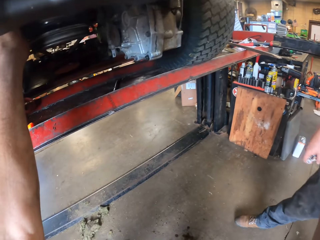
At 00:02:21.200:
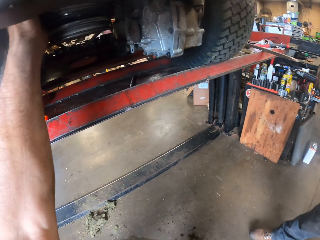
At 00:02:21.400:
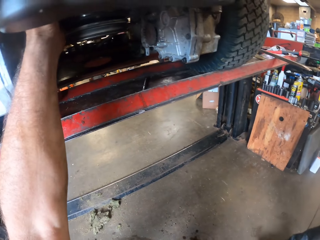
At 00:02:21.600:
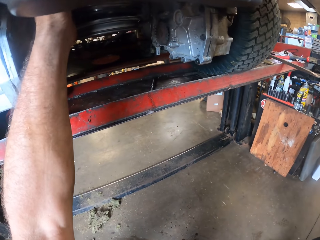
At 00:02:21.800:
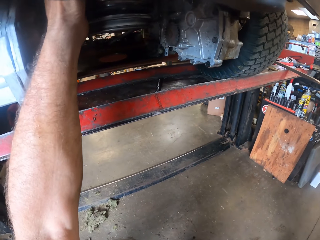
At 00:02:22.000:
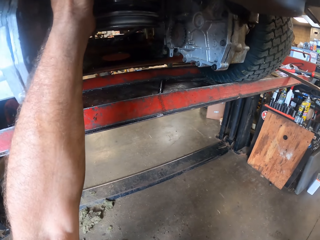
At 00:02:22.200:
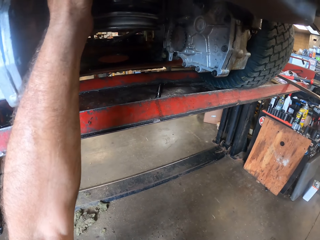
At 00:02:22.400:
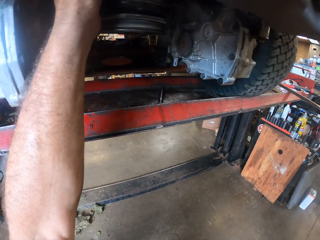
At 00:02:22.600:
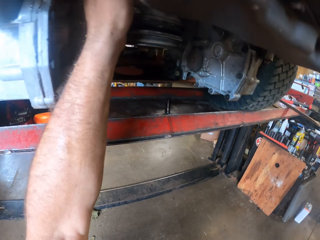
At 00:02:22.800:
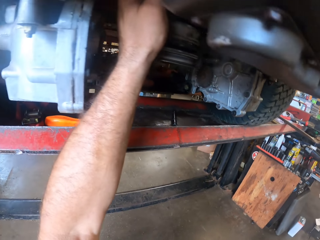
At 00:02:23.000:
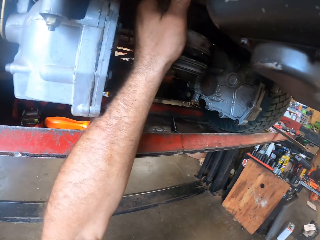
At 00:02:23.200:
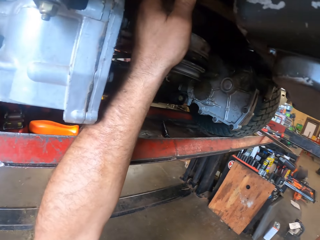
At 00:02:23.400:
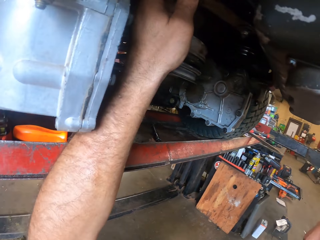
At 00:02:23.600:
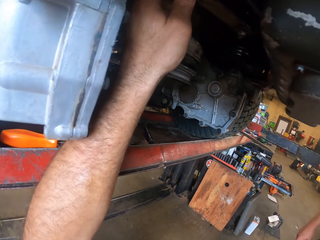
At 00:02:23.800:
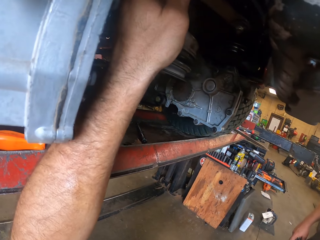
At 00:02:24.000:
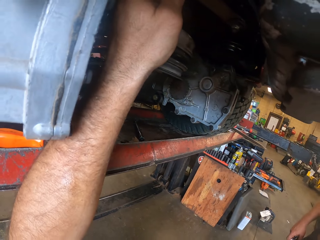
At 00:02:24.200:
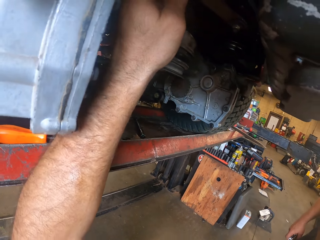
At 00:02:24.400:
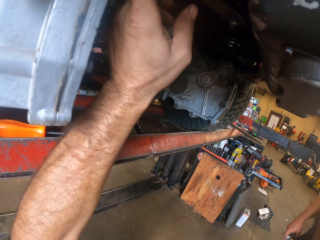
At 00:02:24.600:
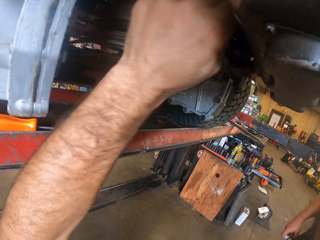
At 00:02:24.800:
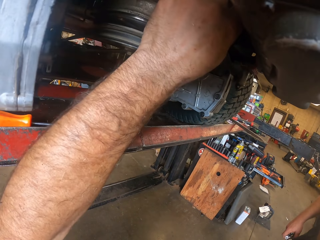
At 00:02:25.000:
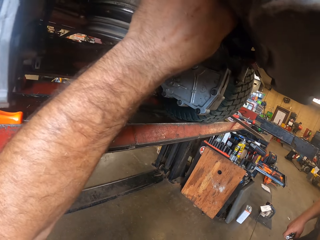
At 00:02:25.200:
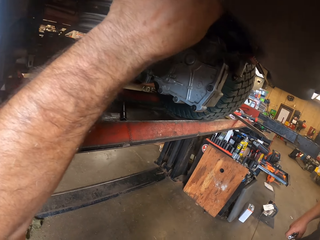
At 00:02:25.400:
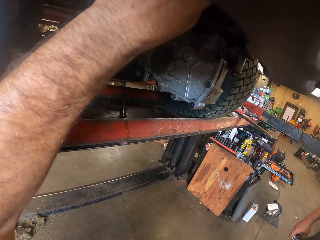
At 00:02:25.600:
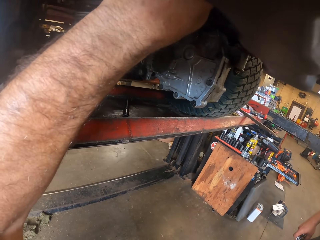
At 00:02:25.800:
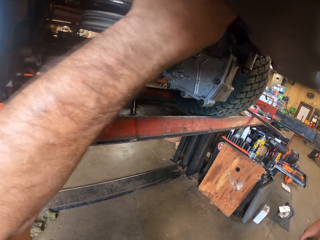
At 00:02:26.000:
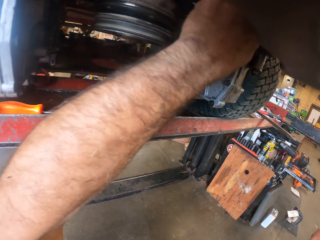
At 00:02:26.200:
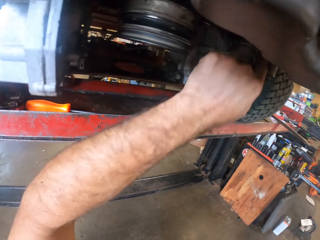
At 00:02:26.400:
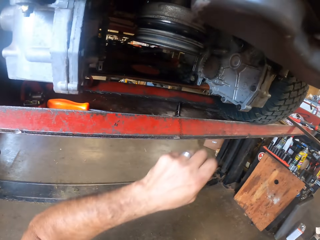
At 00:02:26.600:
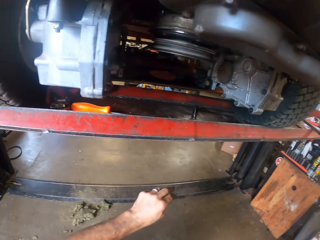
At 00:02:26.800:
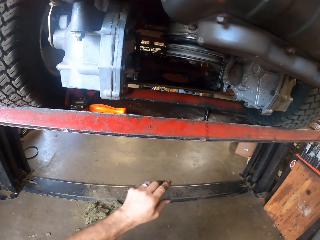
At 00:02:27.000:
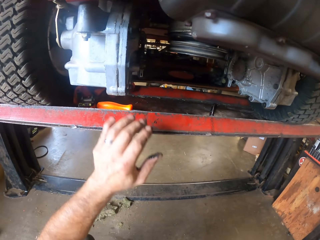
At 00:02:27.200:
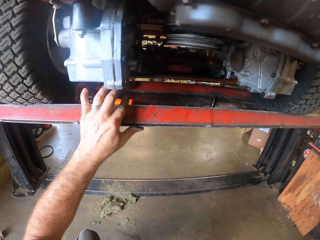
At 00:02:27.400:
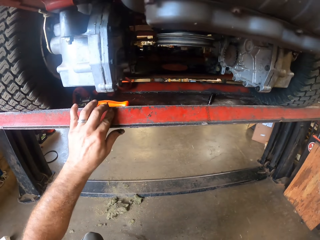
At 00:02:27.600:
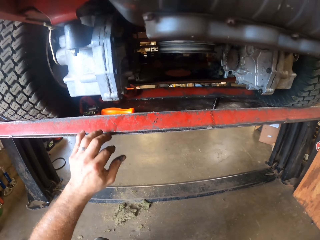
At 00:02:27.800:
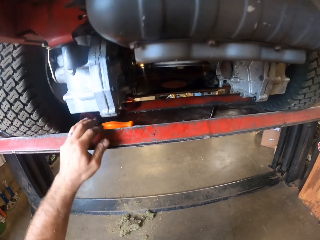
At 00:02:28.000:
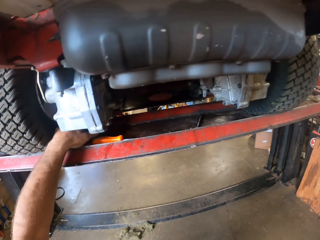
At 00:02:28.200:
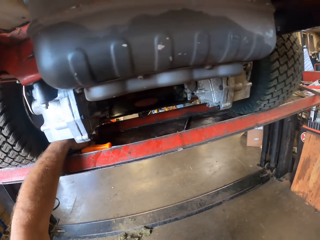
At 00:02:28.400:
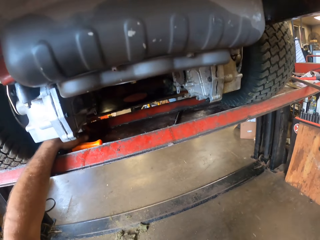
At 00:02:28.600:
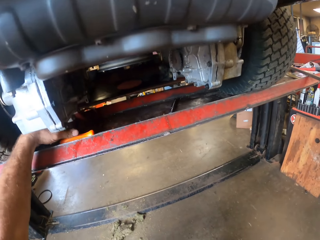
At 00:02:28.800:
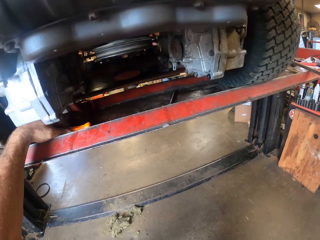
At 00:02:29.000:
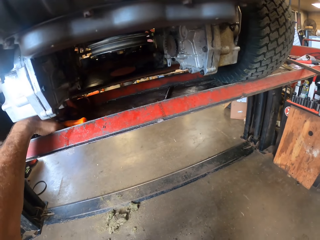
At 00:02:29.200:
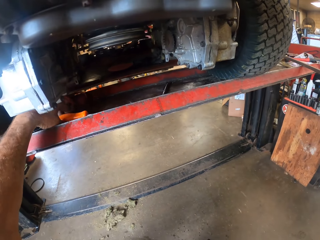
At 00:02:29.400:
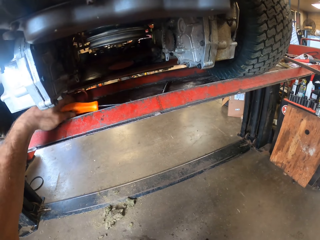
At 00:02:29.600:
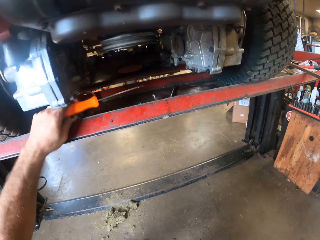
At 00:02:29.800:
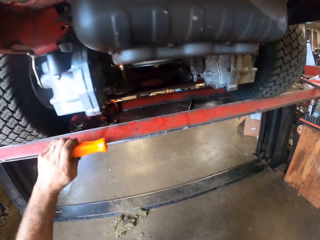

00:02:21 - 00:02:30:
The camera wearer stares at the lawn mower. They repair the lawn mower, lower the hand, and pick the screwdriver from the workbench with the left hand.

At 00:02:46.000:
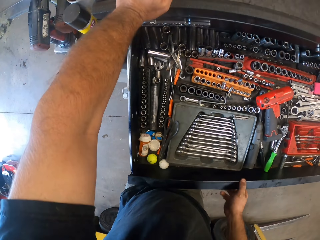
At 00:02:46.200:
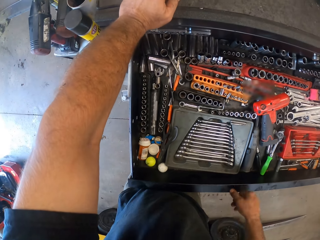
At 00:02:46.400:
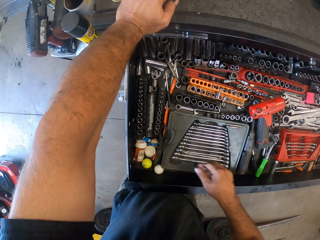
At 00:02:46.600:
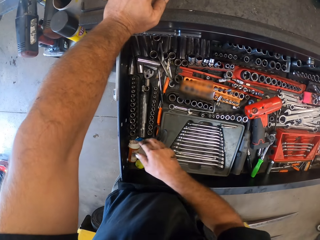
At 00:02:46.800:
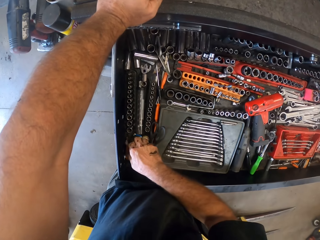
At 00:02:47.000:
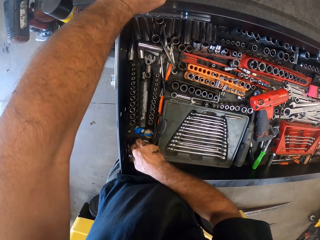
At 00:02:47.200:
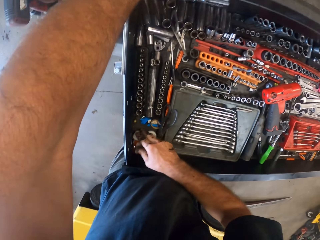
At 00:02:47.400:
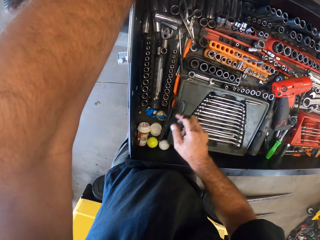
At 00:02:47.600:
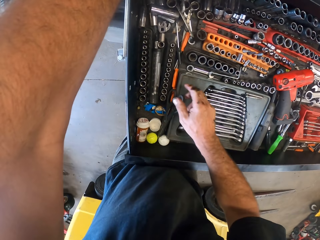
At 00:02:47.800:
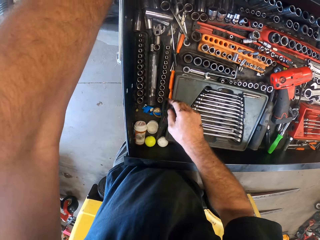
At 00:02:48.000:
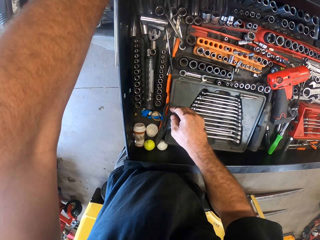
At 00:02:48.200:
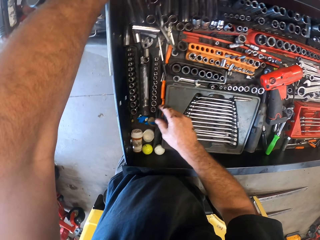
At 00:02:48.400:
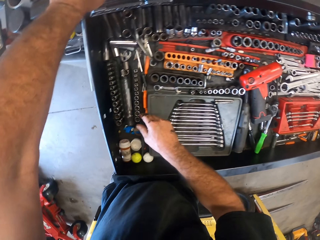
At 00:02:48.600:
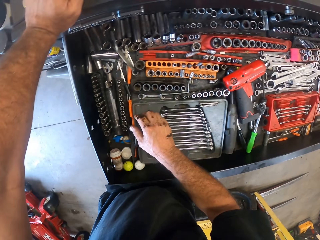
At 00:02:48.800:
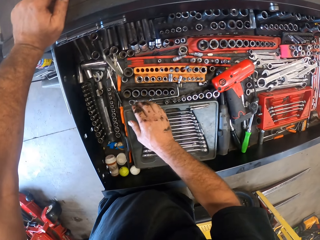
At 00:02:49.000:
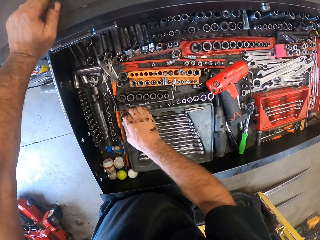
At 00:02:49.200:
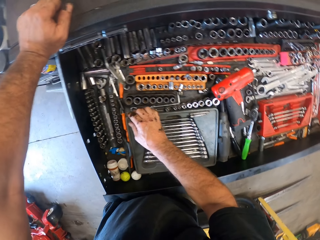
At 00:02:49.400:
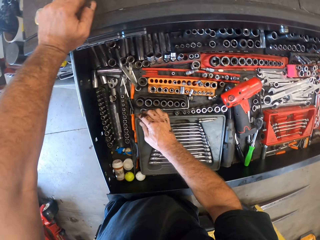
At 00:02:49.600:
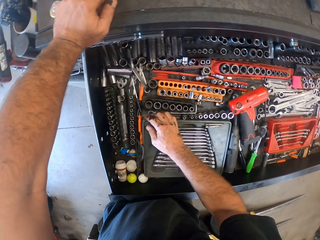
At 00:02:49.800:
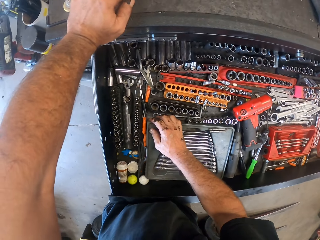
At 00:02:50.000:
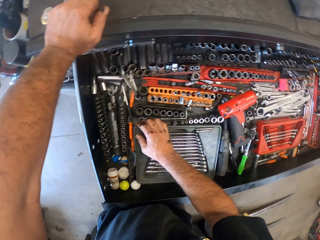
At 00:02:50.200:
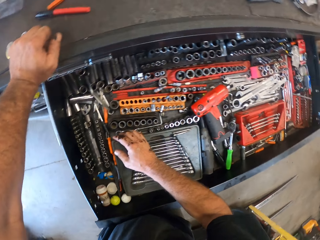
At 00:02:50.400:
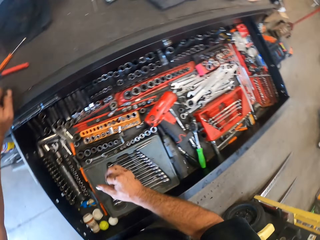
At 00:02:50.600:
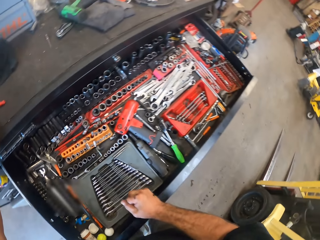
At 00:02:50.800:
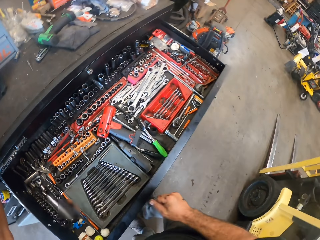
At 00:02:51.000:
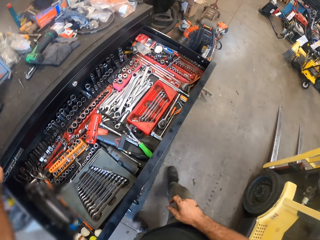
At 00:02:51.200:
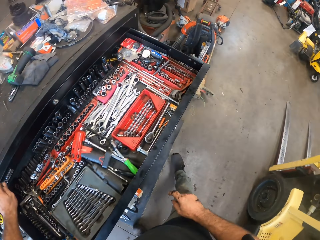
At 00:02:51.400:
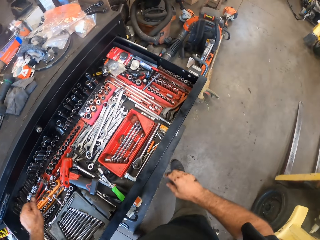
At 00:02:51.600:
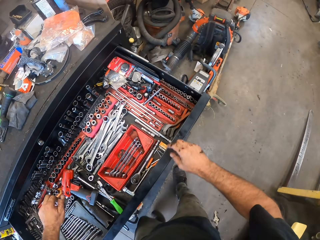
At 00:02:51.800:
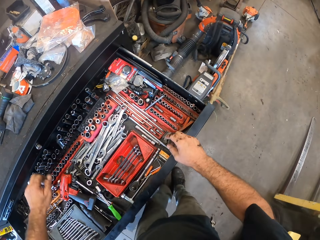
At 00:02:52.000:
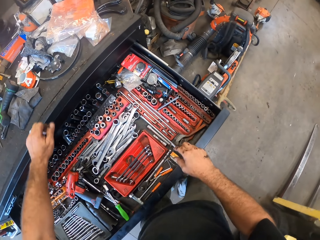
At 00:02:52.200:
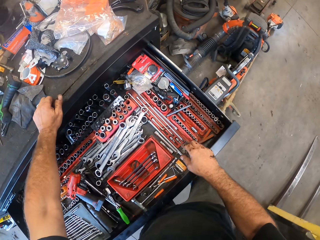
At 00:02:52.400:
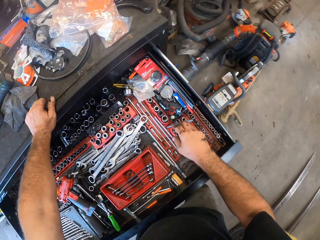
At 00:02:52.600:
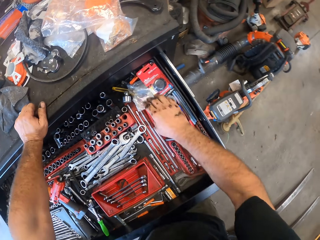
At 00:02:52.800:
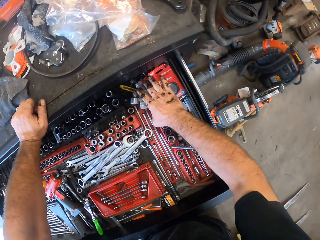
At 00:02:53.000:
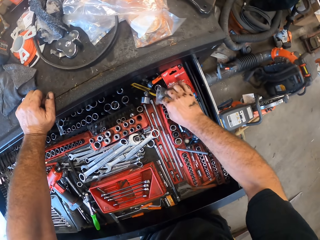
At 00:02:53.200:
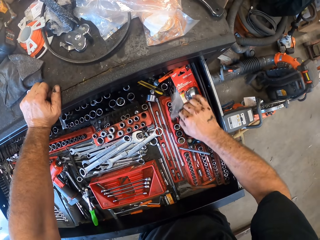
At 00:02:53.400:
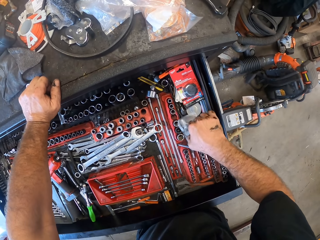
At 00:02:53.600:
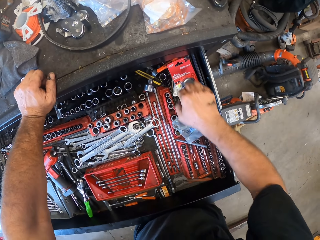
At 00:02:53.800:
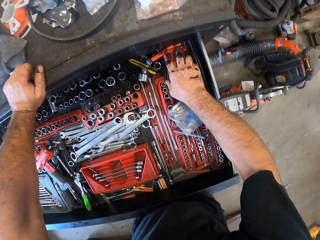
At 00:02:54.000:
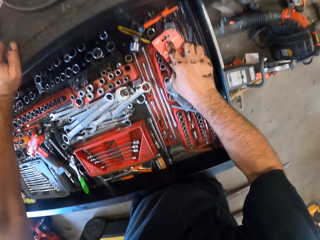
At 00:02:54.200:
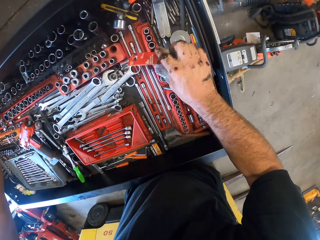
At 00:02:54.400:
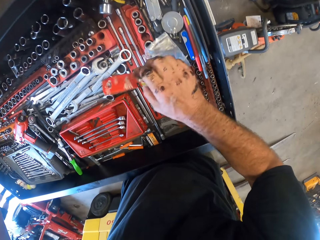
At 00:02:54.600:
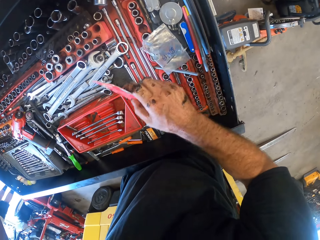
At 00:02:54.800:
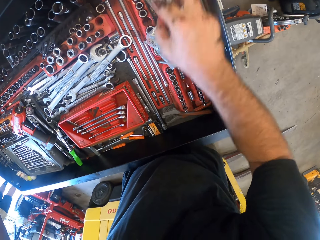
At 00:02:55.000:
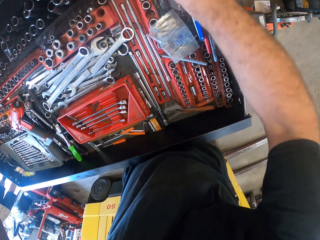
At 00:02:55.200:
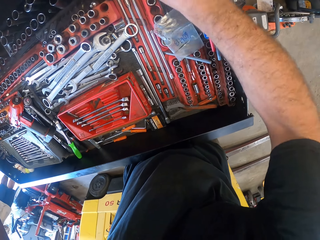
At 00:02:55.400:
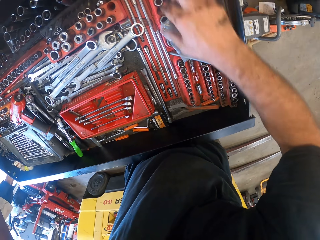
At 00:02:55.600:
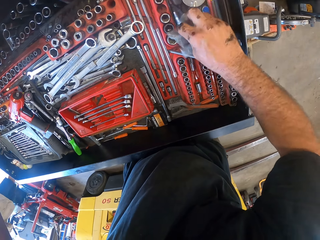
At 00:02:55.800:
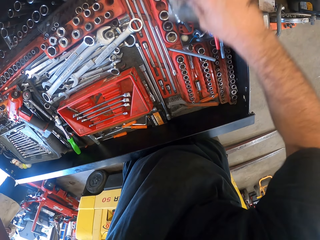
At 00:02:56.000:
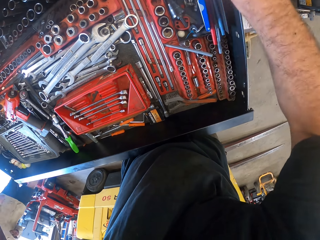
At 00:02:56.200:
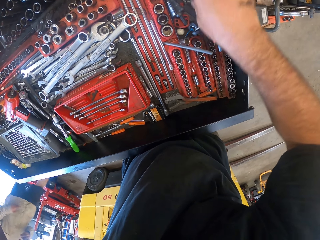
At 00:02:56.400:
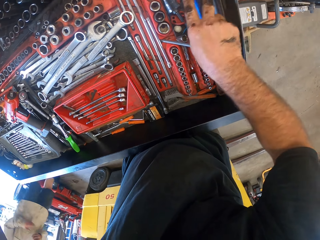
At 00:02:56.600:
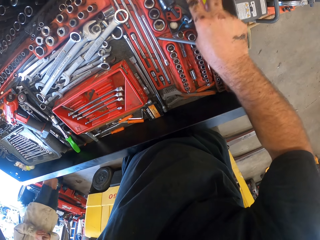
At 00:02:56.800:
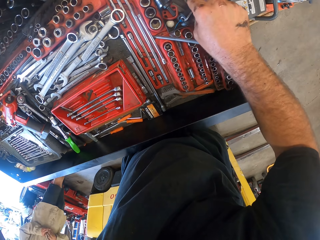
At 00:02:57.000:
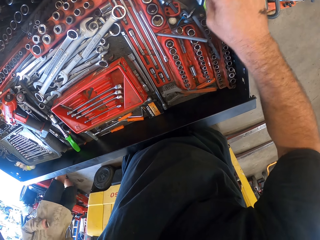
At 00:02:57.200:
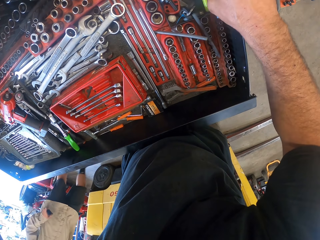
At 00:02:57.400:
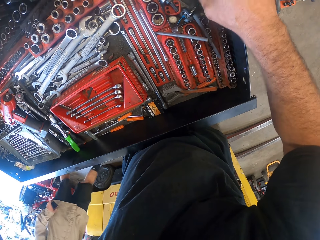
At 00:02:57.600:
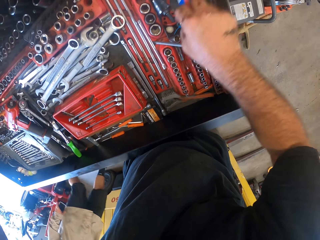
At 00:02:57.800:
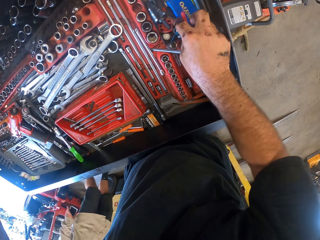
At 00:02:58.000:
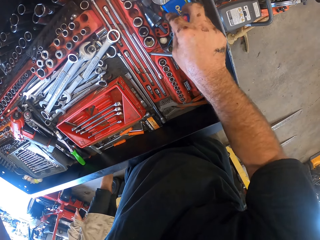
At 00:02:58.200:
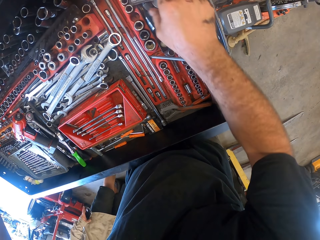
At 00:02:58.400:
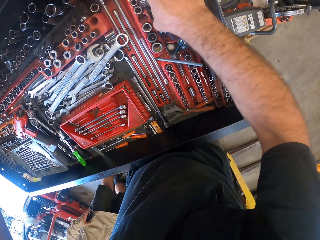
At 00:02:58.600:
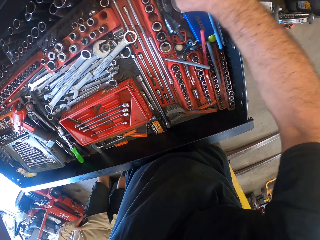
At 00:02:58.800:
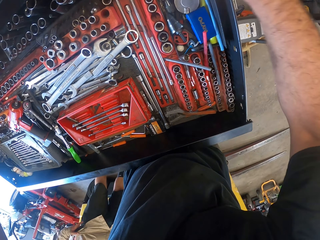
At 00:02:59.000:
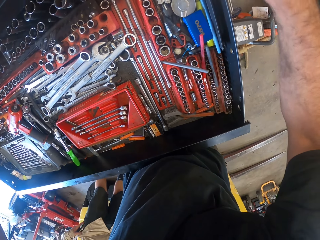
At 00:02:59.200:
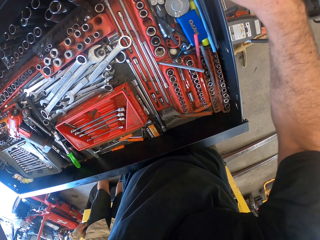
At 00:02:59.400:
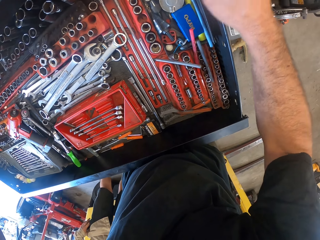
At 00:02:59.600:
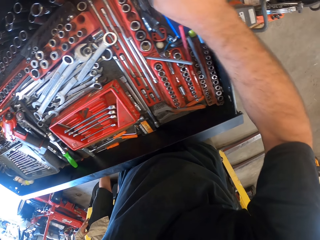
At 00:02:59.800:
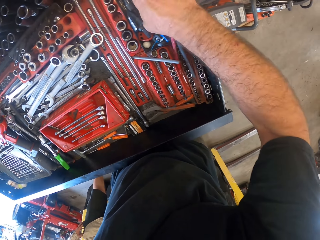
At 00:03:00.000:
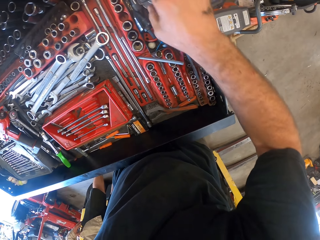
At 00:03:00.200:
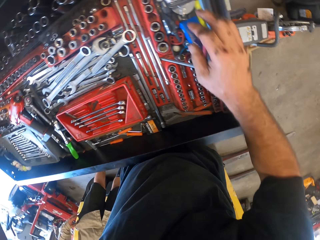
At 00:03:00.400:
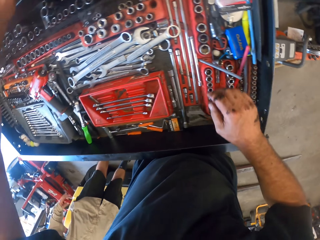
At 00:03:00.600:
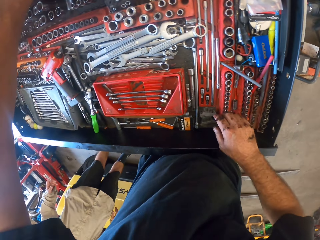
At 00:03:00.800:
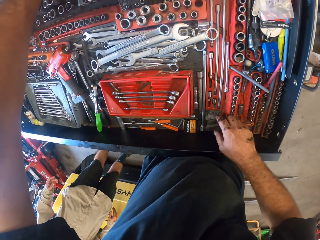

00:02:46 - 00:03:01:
The camera wearer searches for tools in the drawer with his right hand. He walks around the workshop. He searches for something in the tool box.
